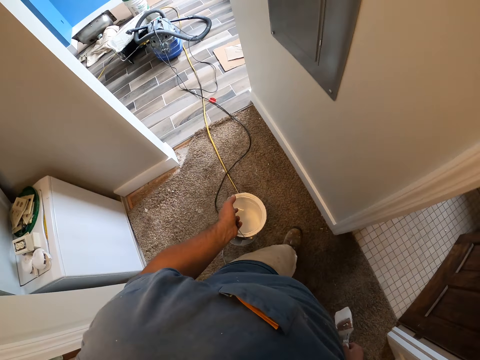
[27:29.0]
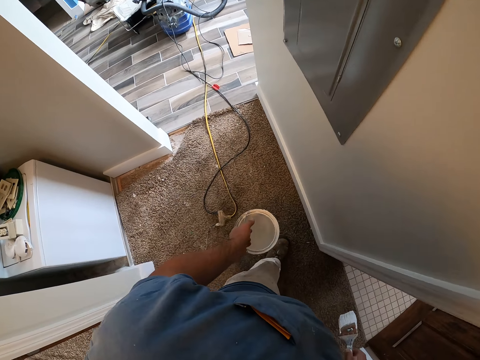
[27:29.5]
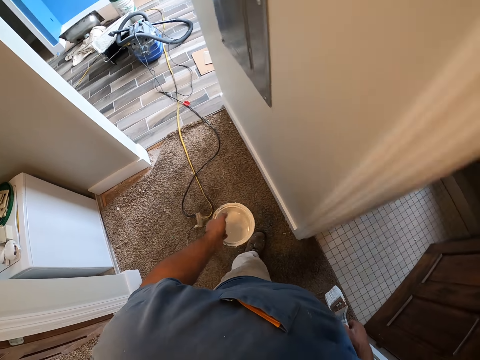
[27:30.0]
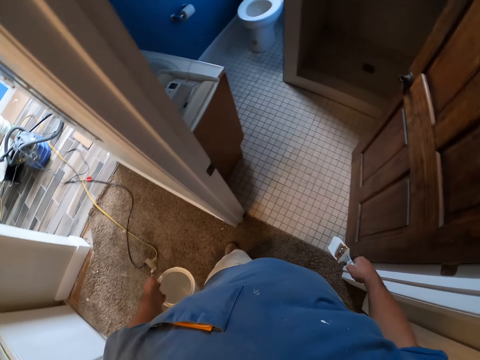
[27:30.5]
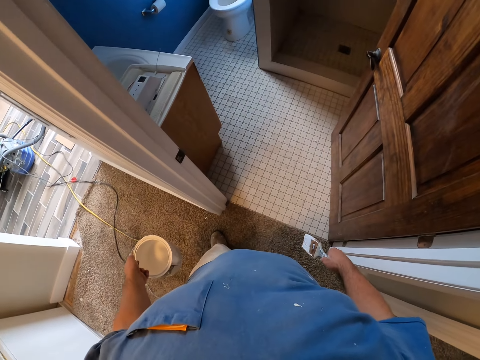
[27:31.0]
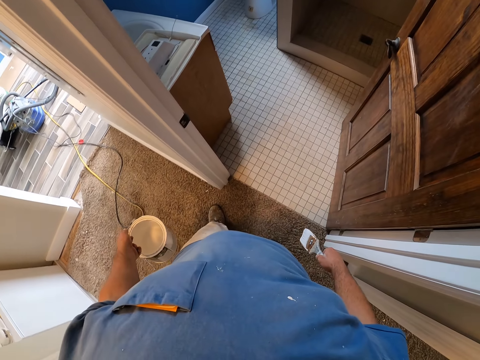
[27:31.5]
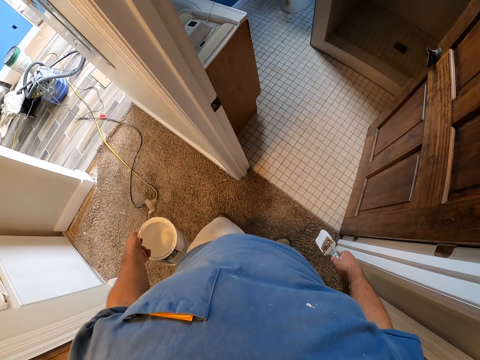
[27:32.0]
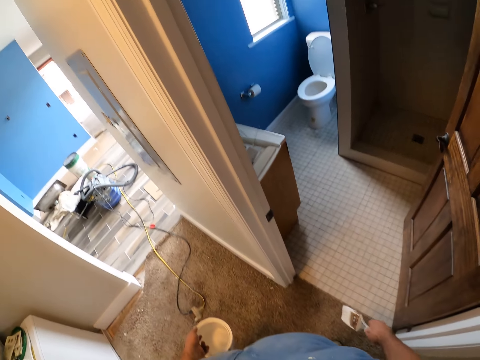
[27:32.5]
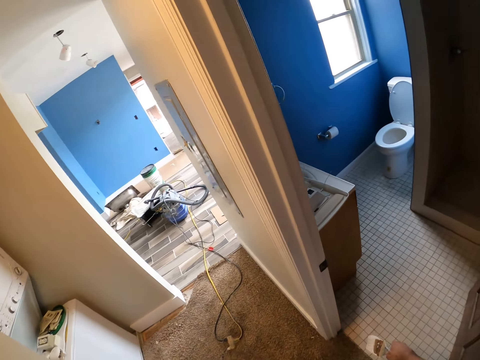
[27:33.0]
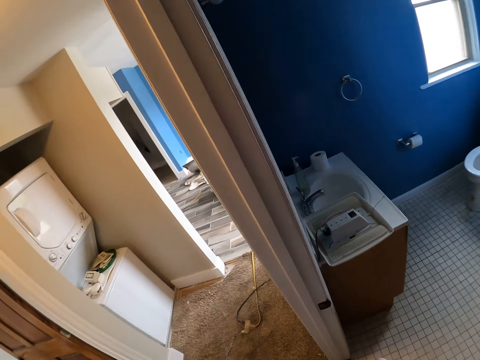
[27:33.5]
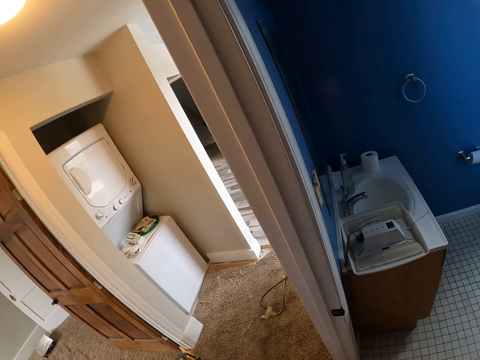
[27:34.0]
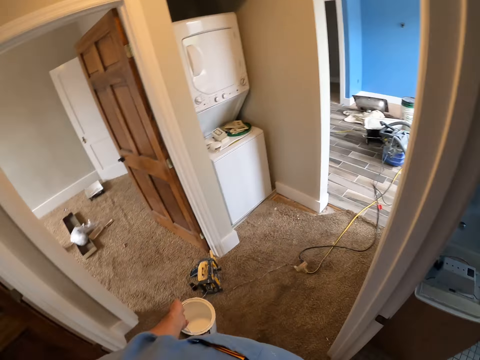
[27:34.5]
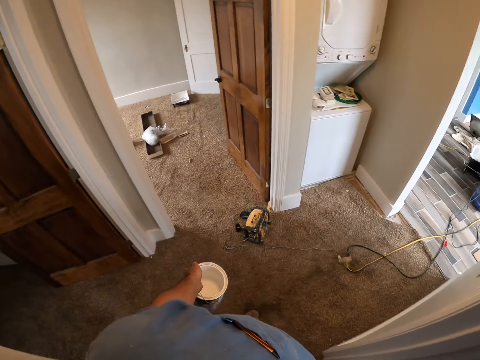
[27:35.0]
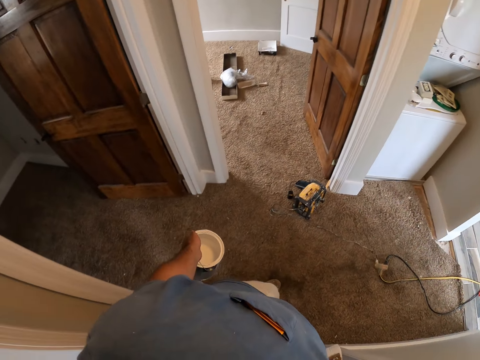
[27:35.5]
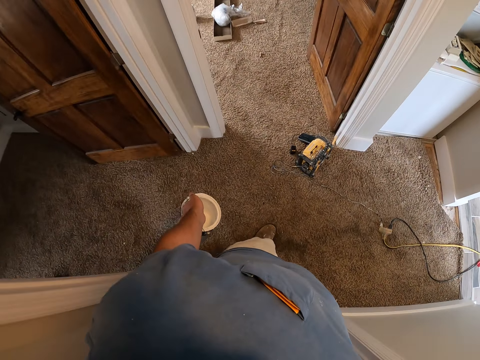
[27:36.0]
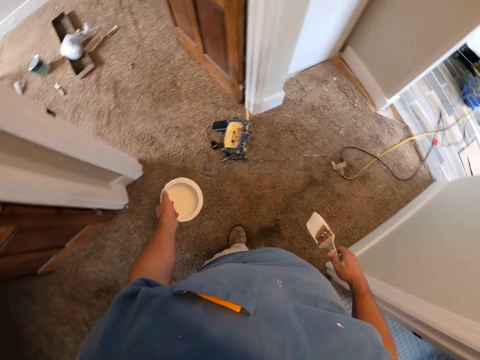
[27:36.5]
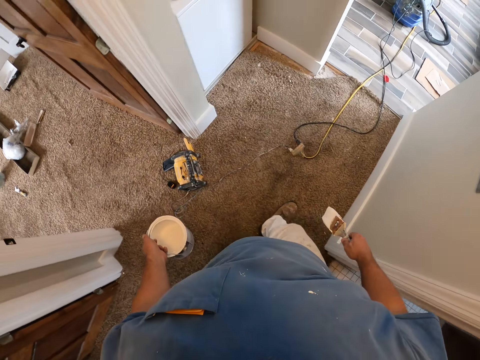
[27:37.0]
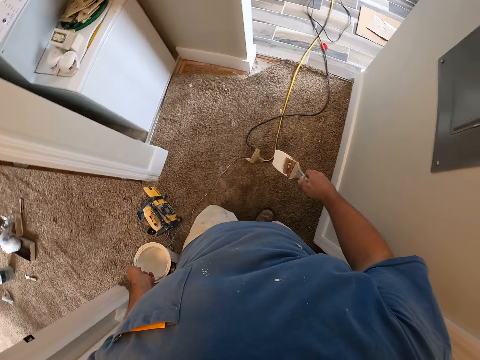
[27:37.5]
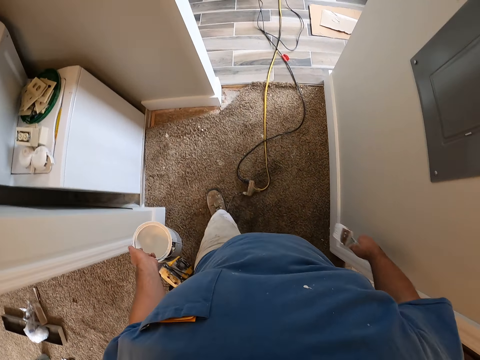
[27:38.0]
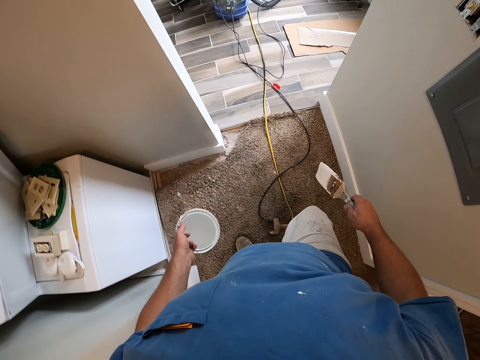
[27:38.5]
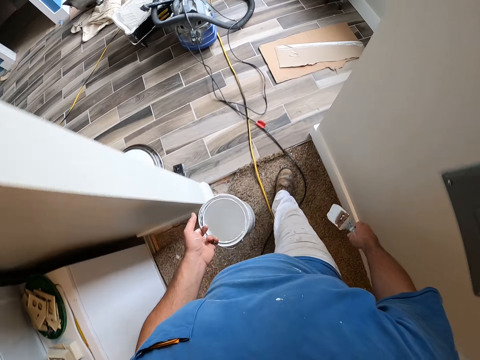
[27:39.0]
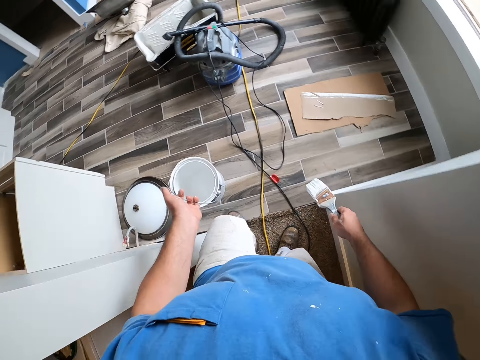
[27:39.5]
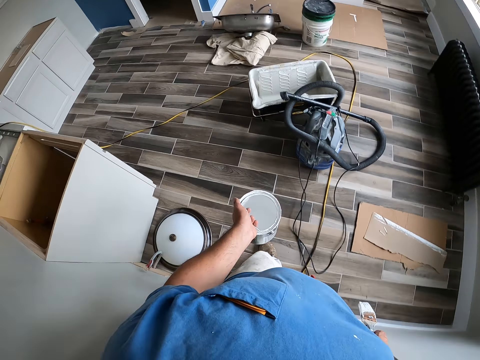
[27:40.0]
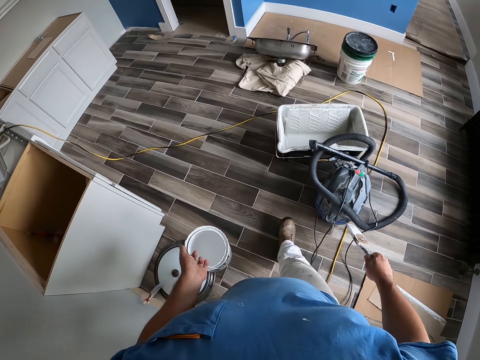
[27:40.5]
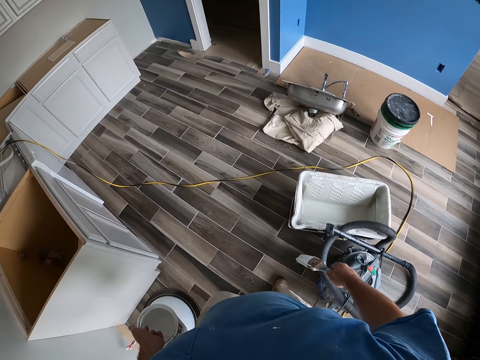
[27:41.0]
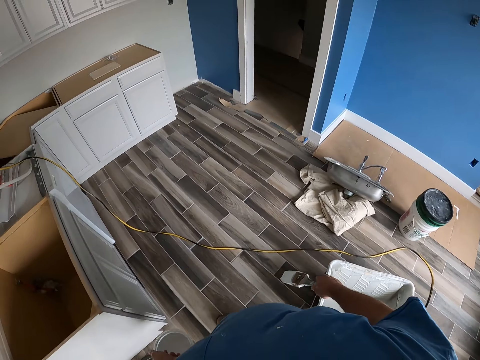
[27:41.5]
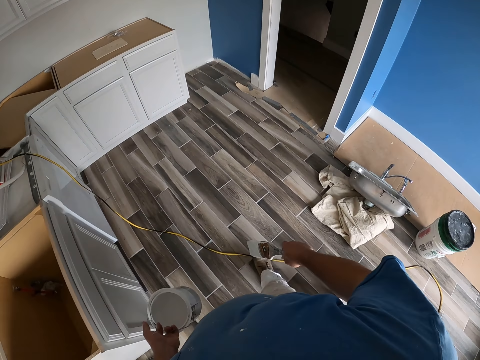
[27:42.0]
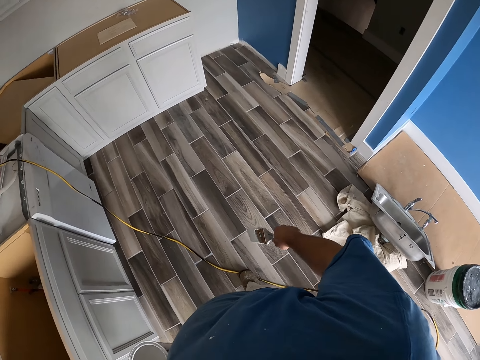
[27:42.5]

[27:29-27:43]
The camera wearer walks around the room. They peep into a bathroom. They walk into a room.

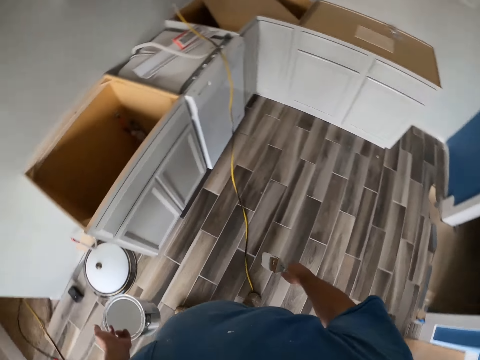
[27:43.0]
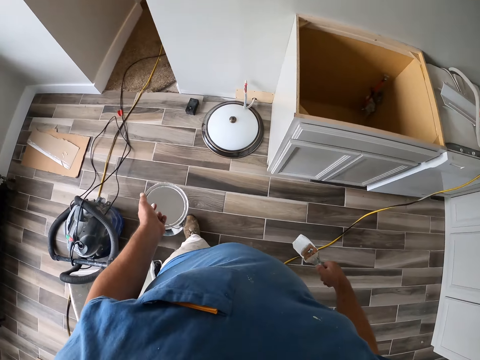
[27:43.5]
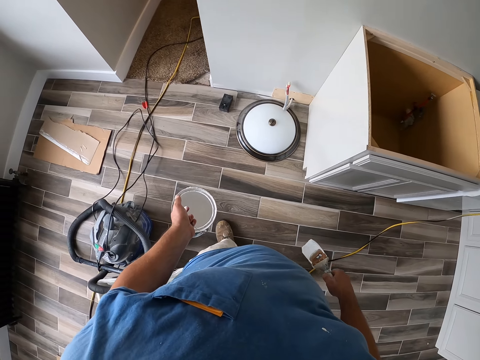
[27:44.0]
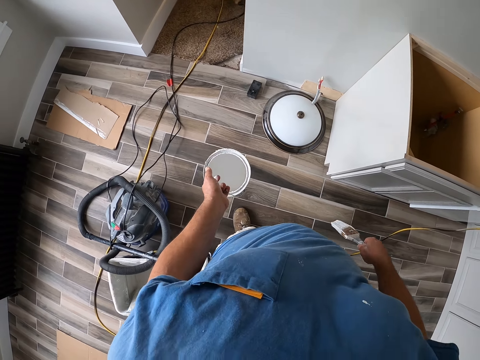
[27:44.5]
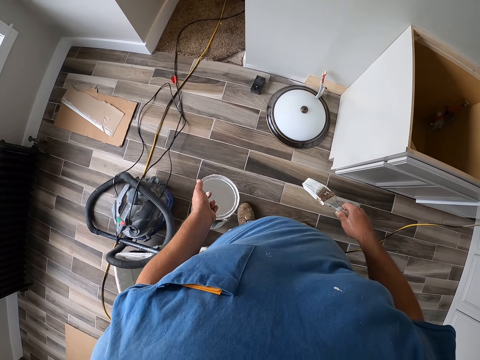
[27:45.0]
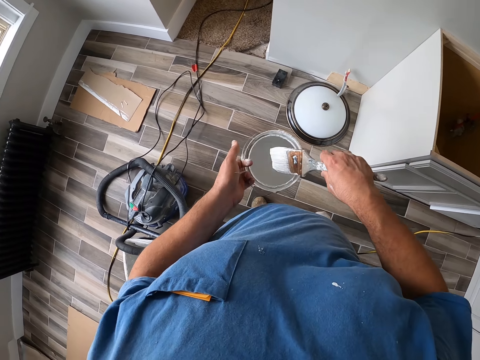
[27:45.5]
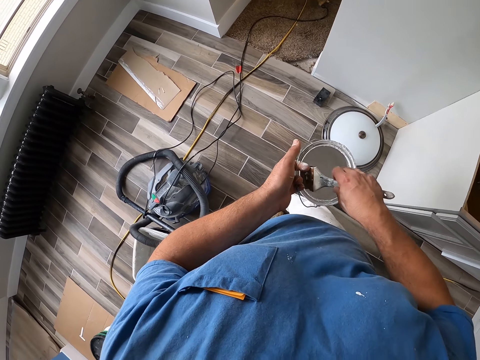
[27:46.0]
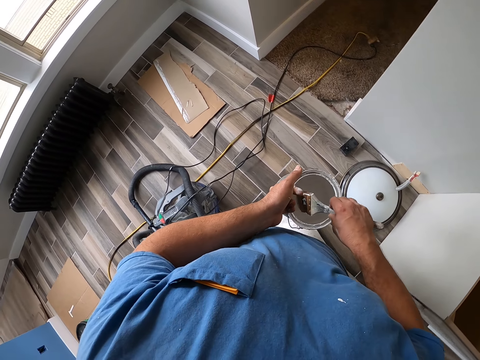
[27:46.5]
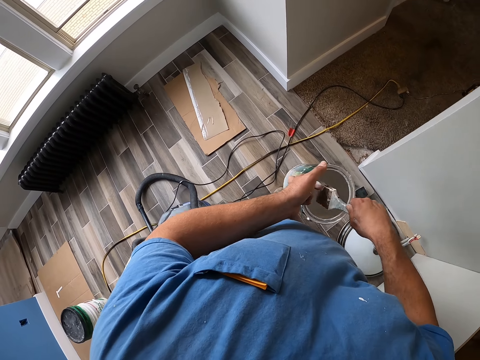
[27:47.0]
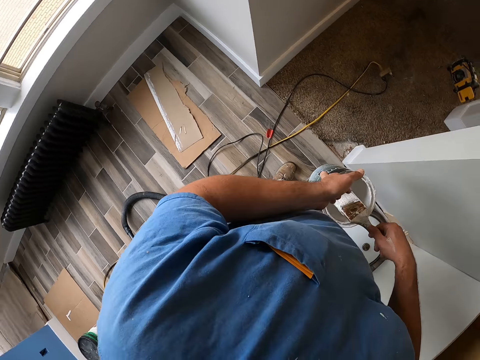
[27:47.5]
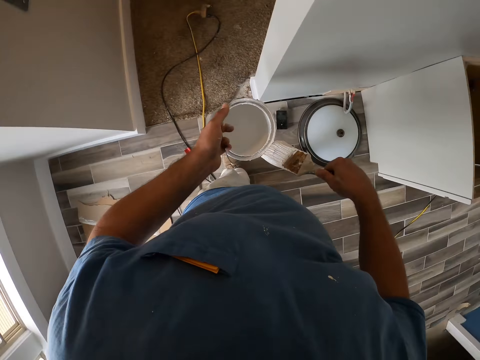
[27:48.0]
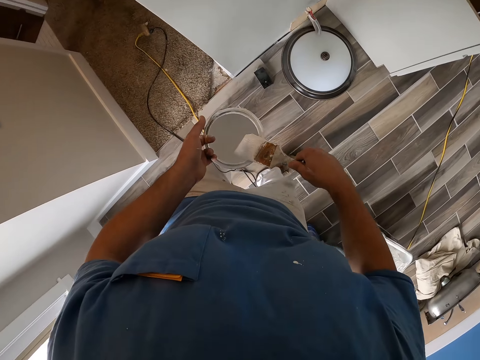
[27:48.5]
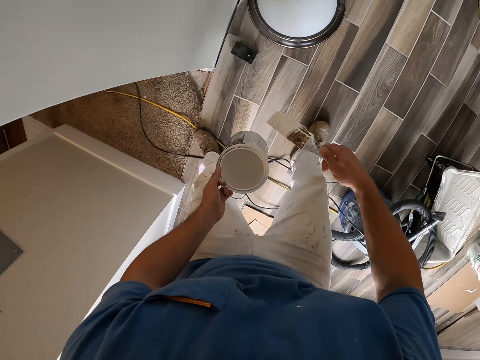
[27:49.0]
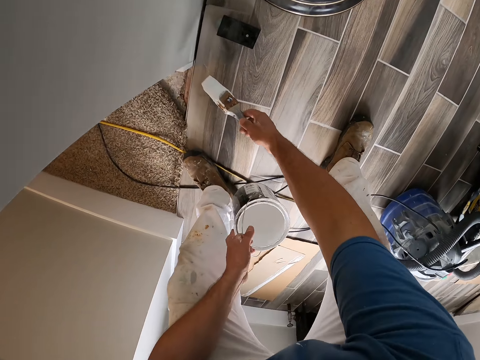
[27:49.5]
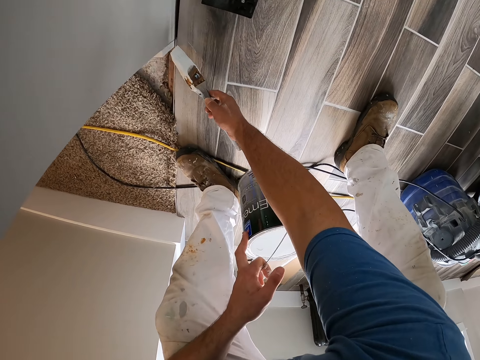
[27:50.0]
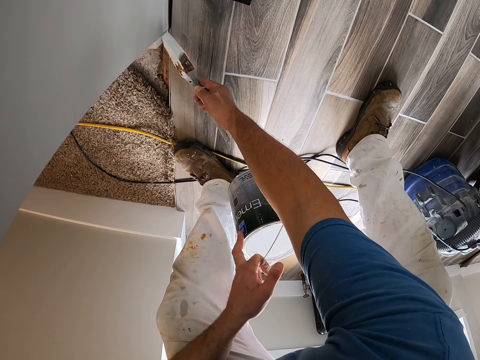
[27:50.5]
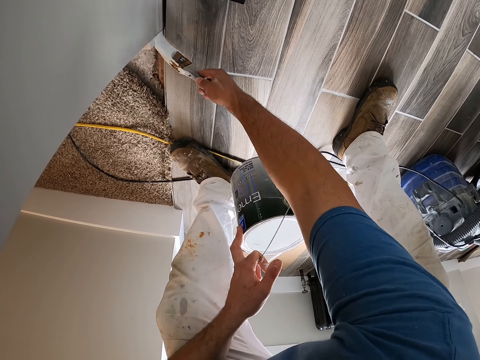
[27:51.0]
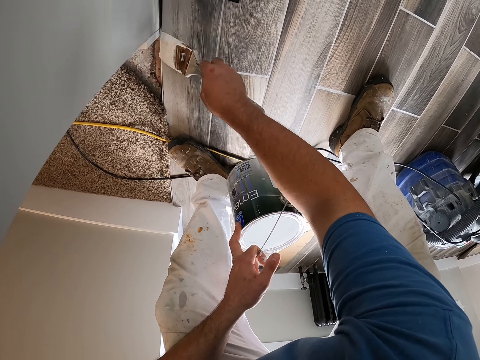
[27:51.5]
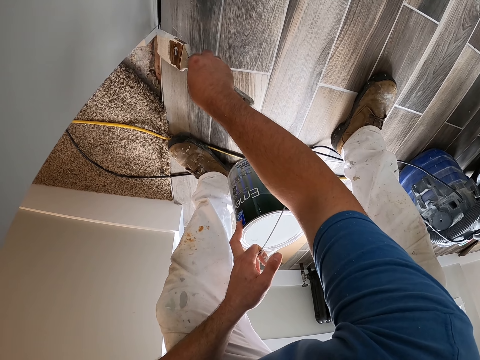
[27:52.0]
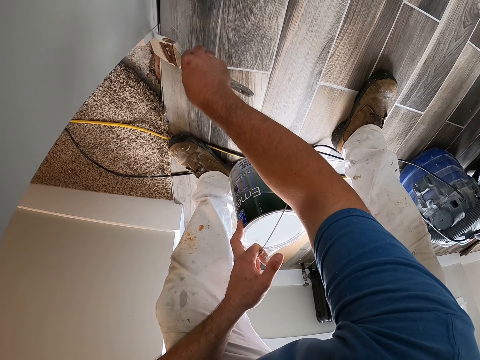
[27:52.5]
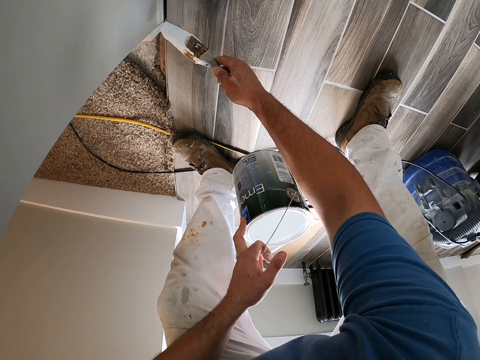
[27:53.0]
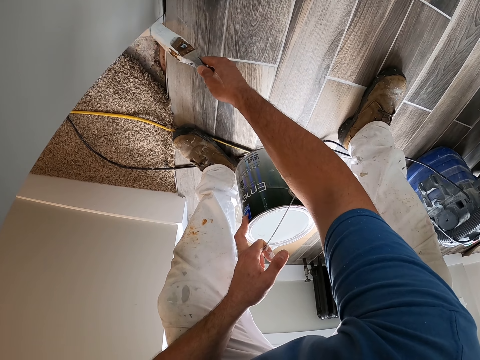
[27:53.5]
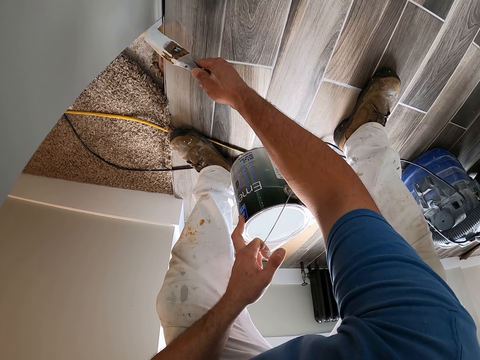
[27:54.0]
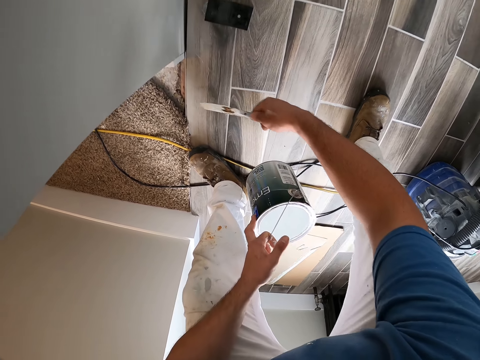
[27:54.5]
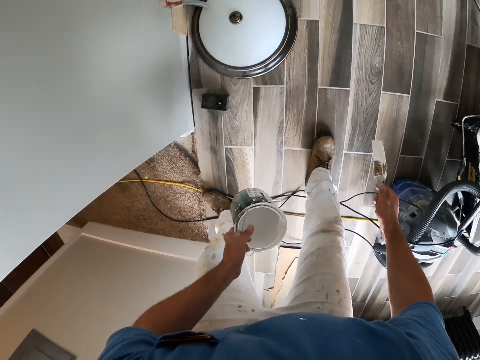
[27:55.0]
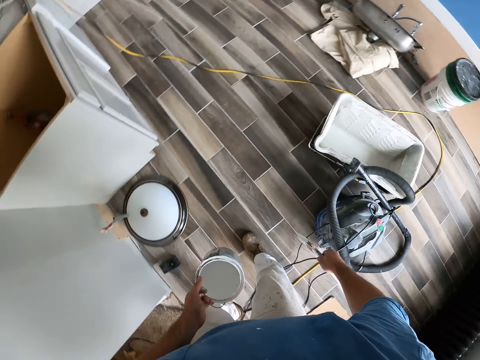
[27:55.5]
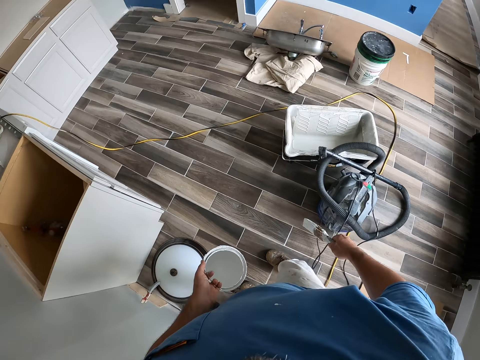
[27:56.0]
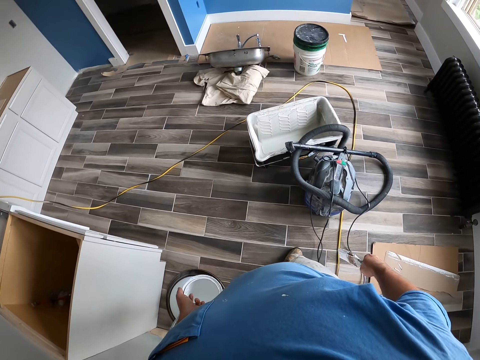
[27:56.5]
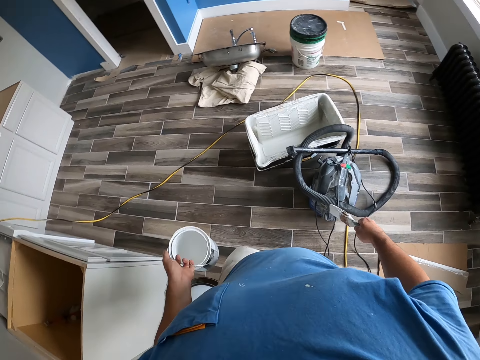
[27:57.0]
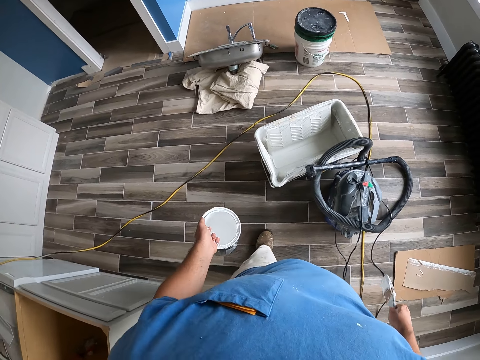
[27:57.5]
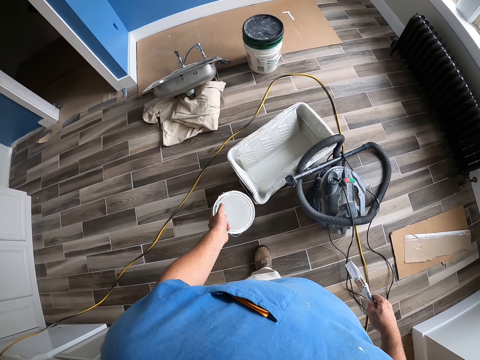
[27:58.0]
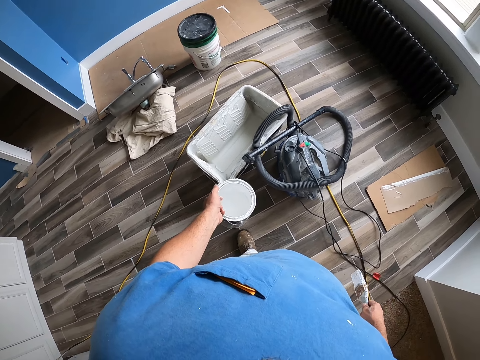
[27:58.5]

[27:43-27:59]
The camera wearer scoops paint from the bucket of paint in his left hand with the paint brush. He brushes the paint brush on the edge of the bucket of paint. He paints a wall with the paint brush in his right hand. He walks around the room.
